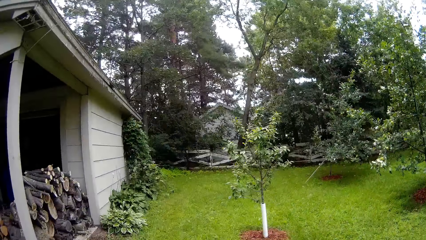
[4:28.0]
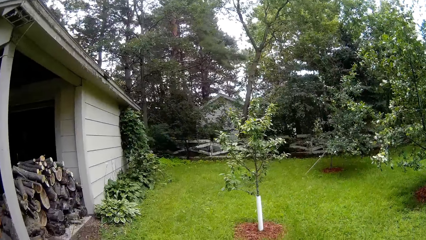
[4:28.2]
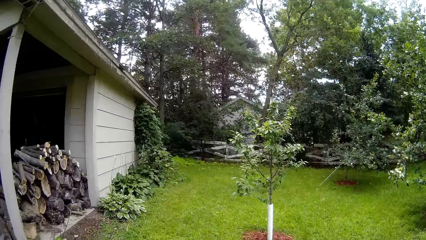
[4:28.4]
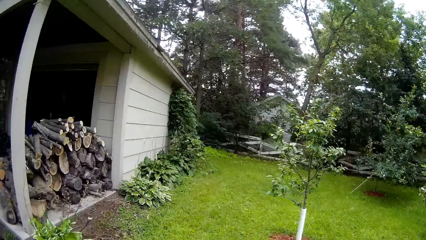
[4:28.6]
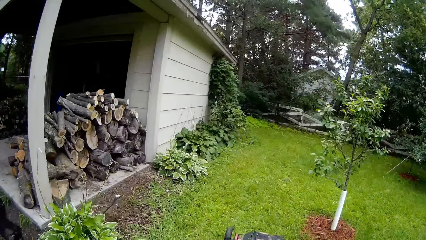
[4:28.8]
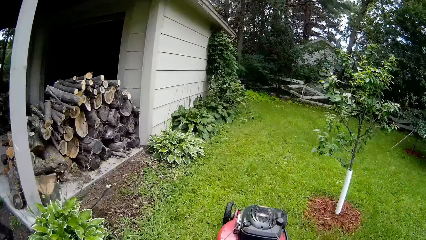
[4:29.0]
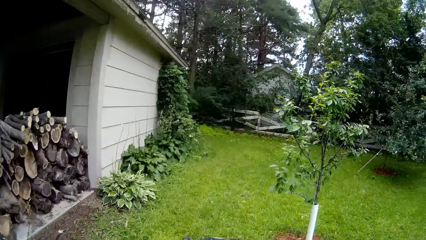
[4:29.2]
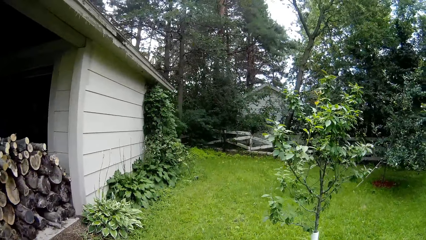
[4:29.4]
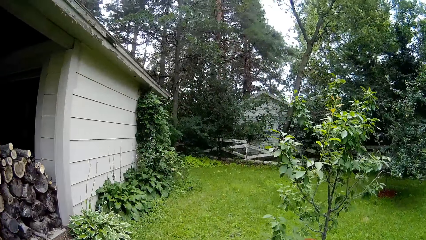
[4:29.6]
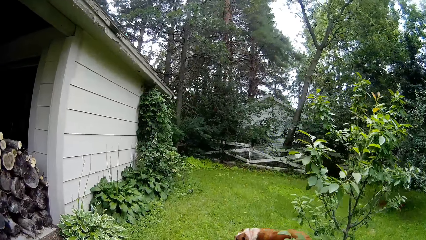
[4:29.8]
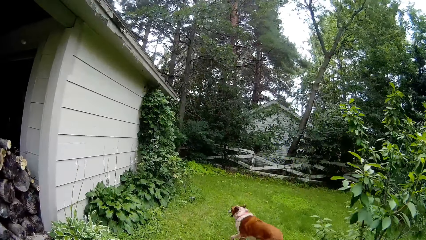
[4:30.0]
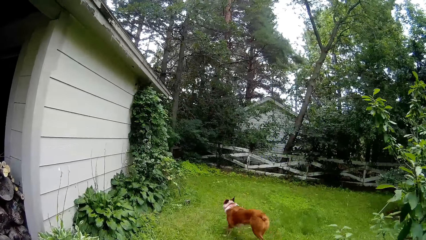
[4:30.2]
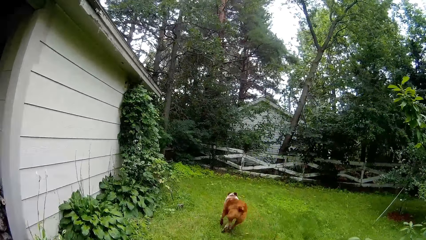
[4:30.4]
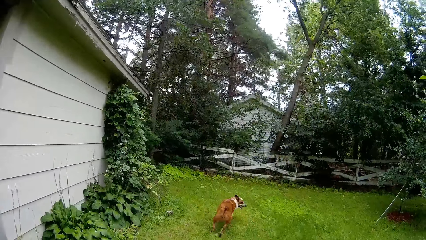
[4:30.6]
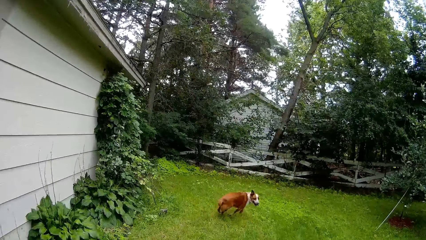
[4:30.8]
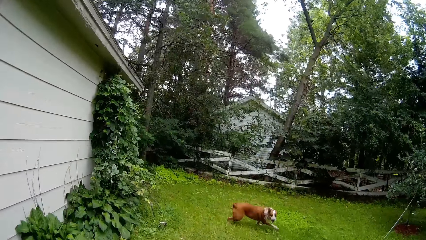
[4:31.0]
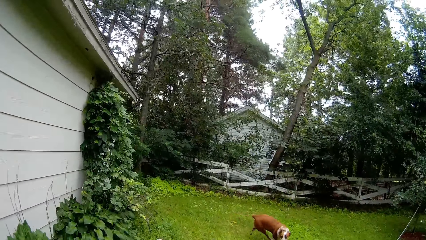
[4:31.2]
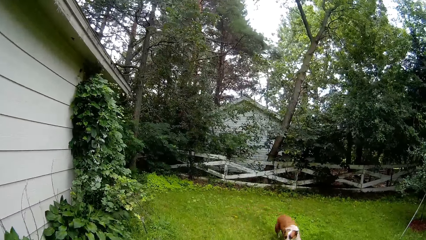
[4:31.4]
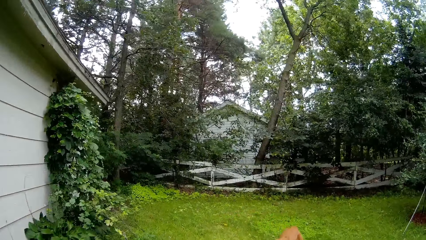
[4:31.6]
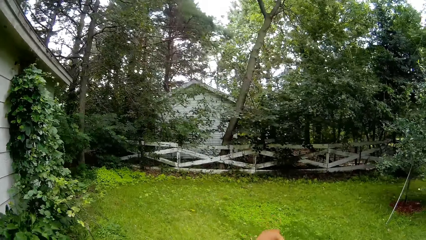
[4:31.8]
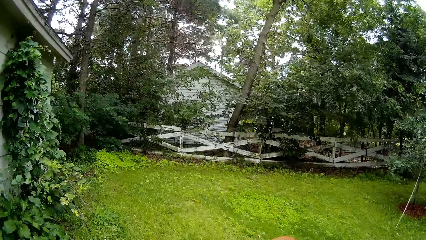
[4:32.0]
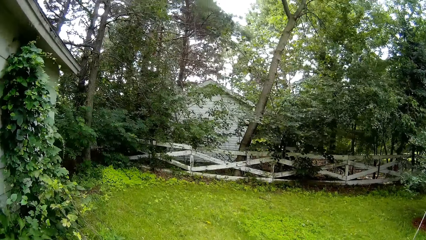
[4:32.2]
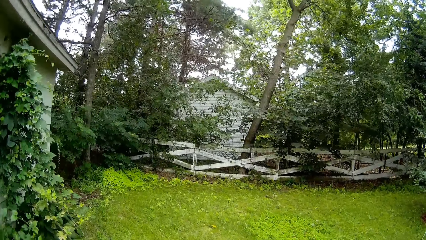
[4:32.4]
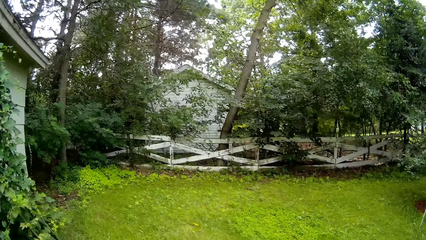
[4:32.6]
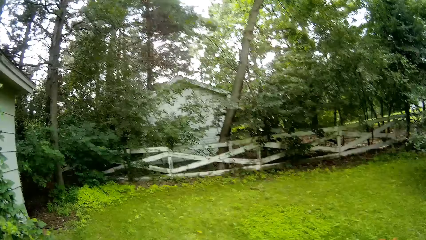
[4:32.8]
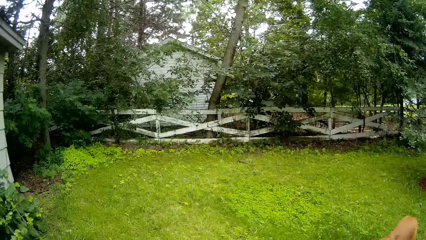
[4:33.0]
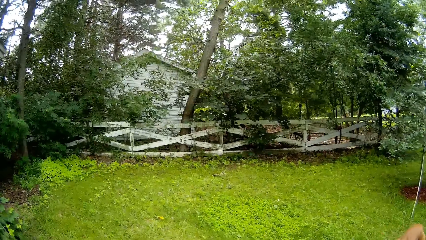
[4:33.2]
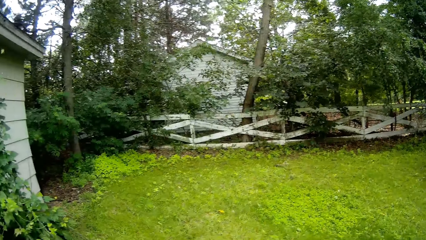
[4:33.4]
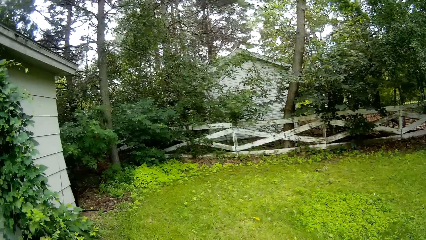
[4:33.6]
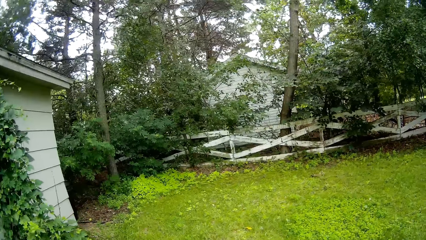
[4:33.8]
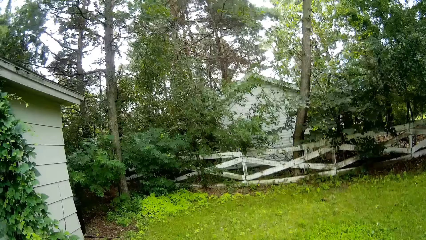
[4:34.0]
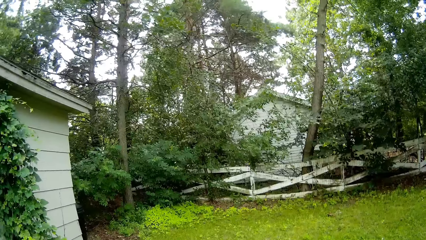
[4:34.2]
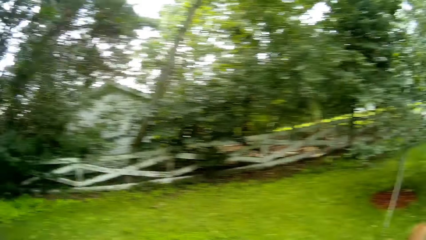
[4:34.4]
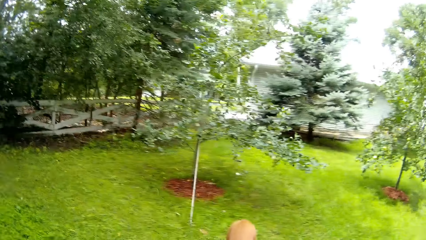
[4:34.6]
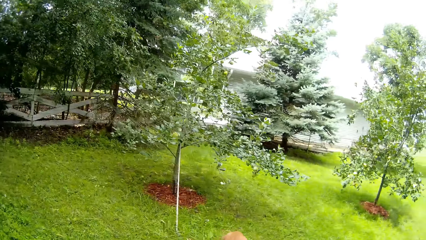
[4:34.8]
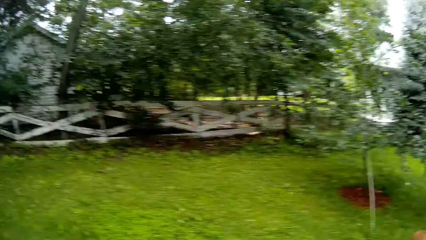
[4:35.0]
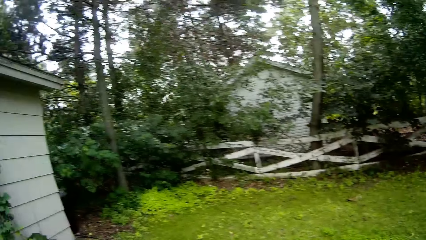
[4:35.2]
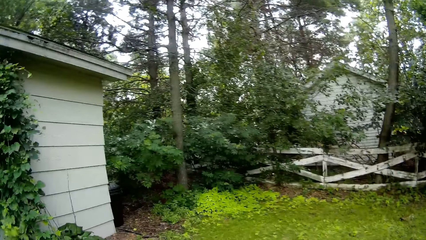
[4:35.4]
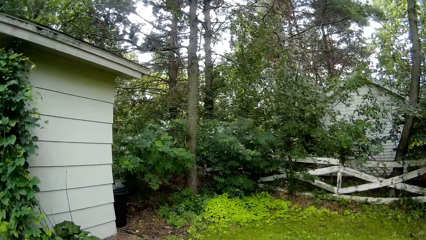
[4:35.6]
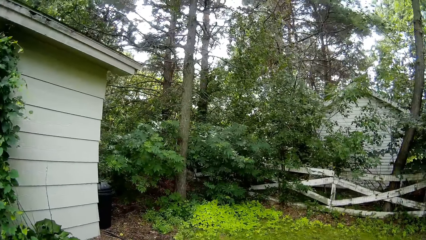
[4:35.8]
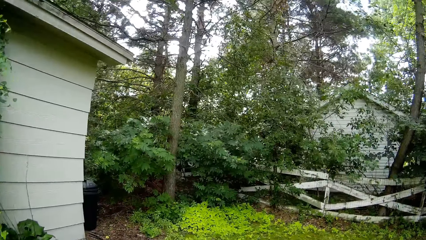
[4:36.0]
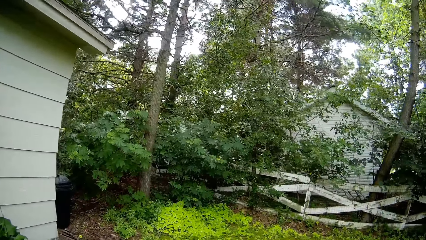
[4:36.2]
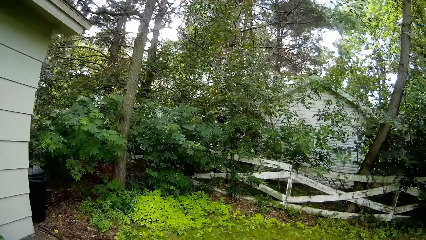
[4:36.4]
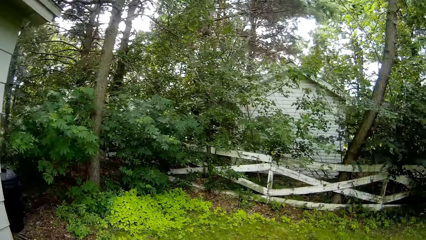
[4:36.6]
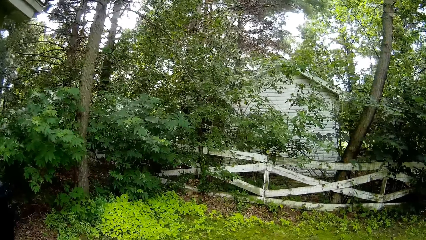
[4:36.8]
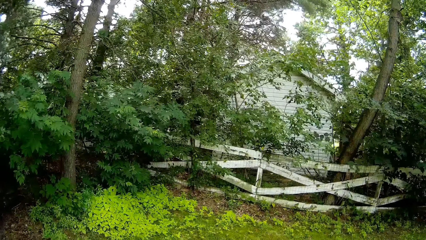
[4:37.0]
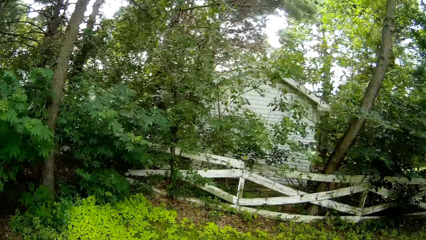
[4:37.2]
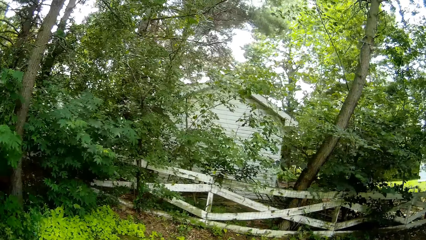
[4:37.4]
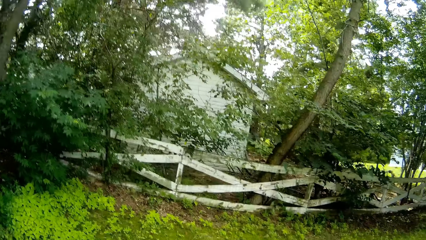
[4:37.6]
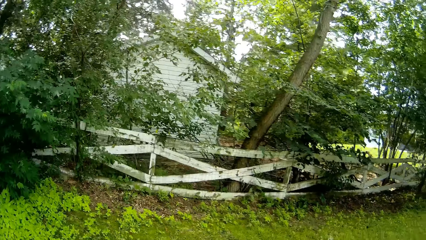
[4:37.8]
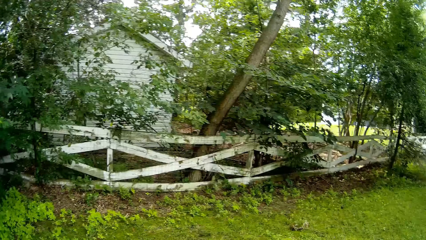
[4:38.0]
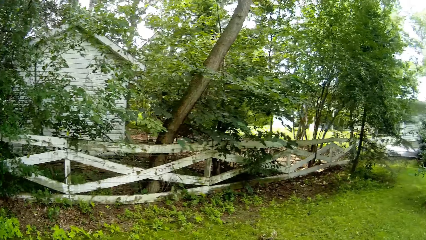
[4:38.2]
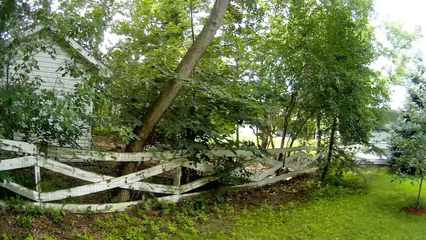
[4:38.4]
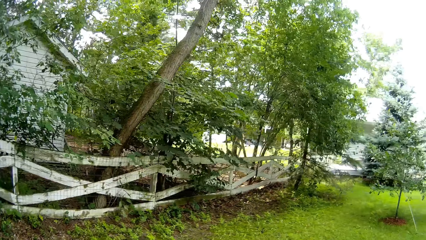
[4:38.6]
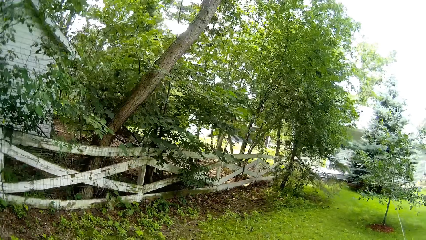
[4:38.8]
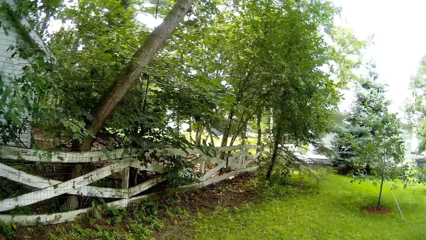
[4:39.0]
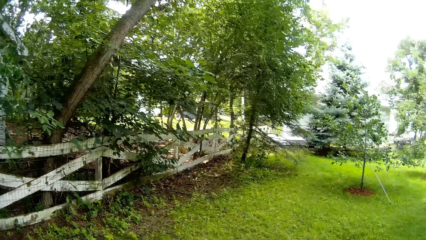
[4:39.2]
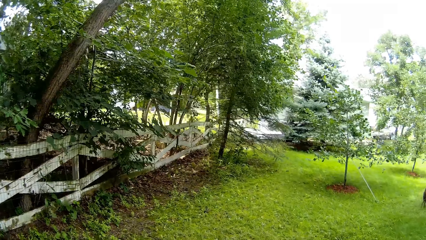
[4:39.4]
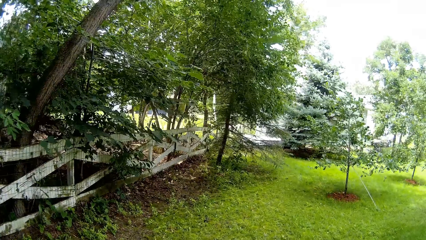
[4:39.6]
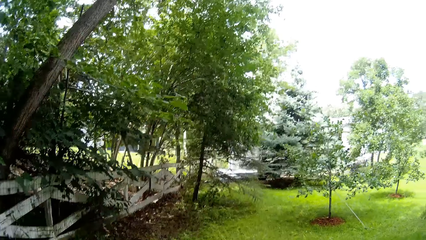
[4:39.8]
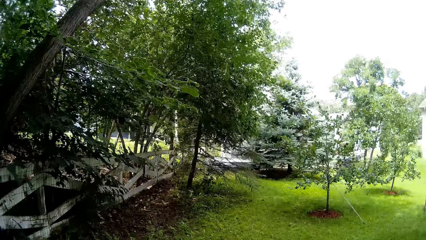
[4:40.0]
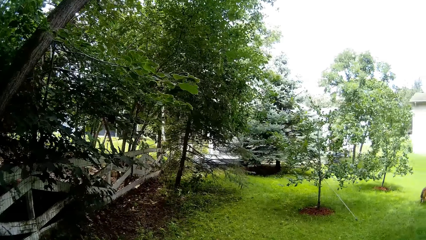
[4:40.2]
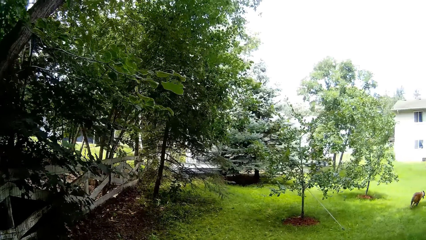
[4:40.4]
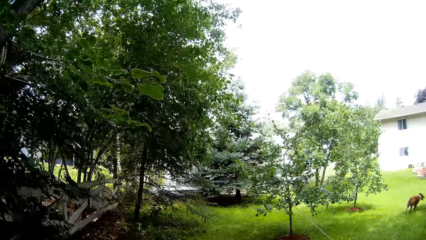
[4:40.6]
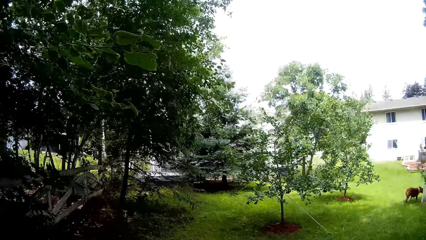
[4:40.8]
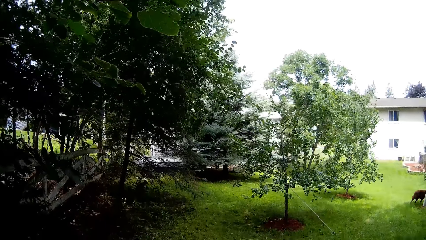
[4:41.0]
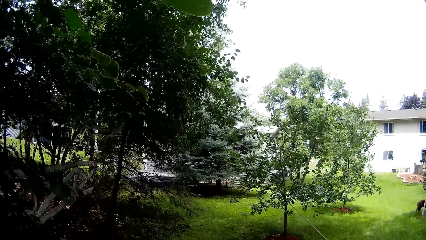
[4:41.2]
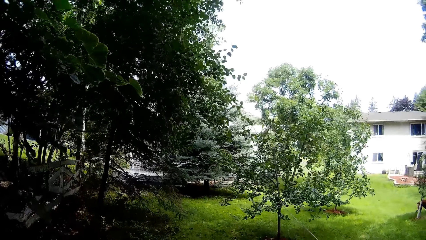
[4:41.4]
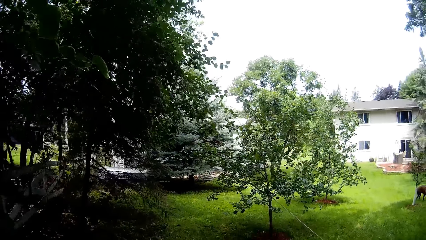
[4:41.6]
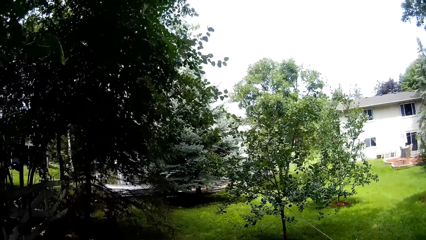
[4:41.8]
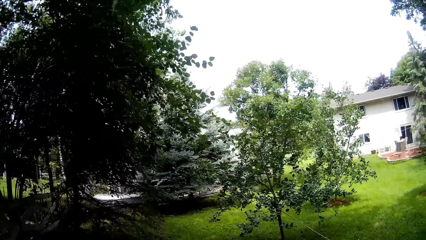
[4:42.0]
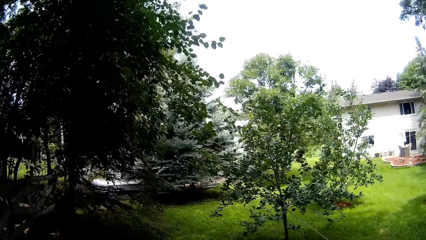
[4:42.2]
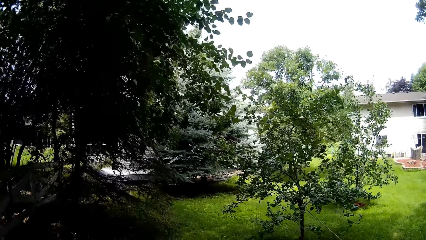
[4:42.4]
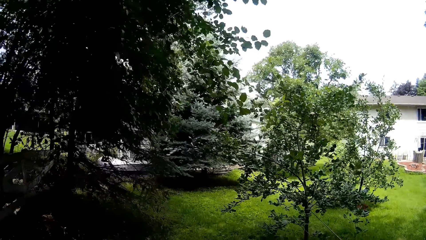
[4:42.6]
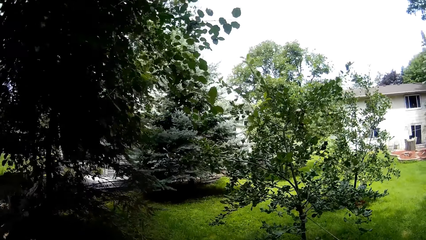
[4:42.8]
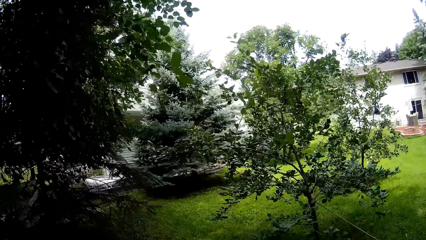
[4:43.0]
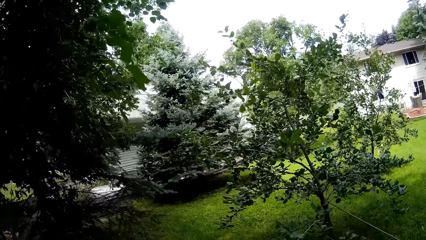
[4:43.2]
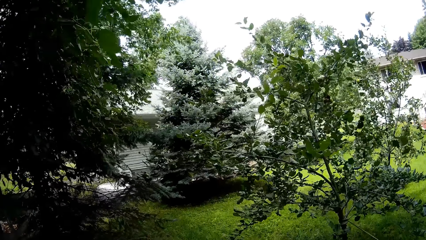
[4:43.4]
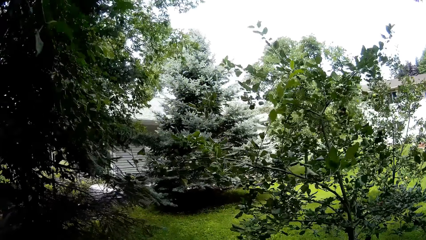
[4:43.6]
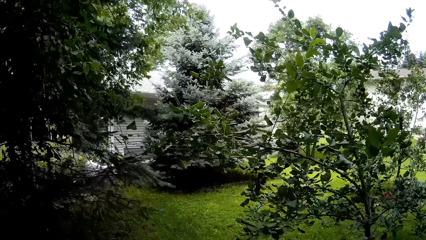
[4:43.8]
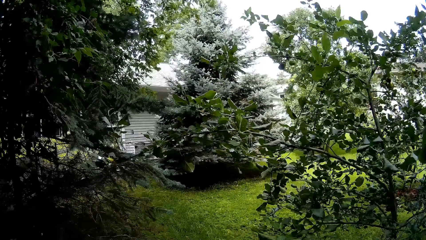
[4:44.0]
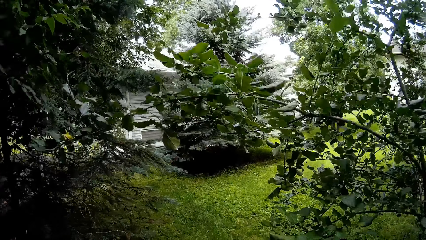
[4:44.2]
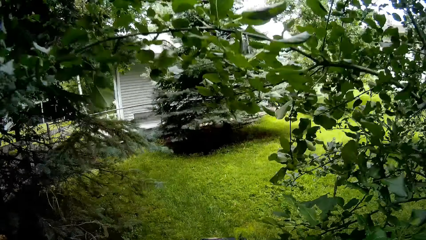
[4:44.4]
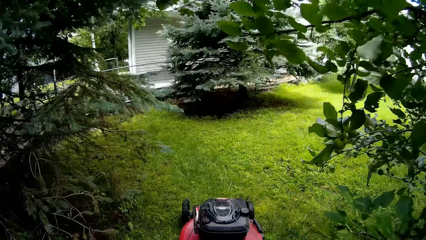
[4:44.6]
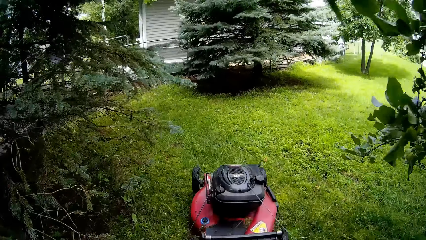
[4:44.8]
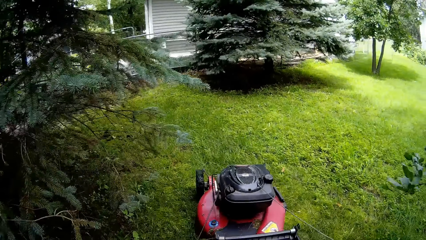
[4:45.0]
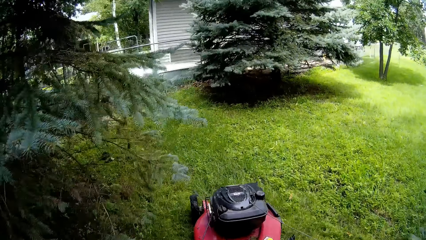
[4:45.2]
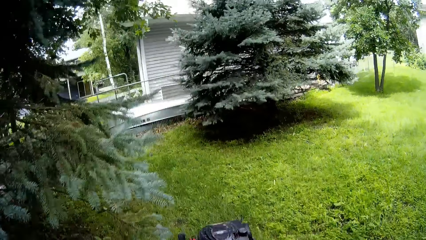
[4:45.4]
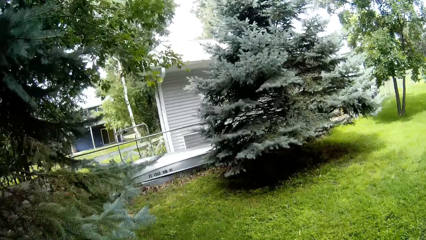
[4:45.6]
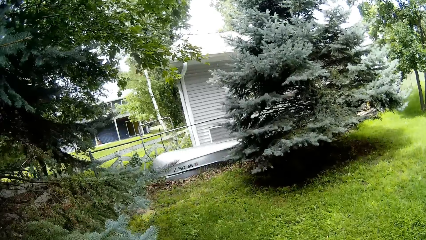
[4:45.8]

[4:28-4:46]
The camera wearer mows along a picket fence with the lawn mower using both hands.
